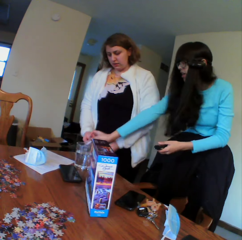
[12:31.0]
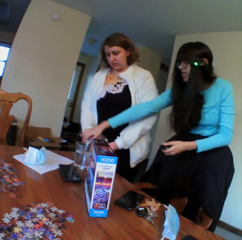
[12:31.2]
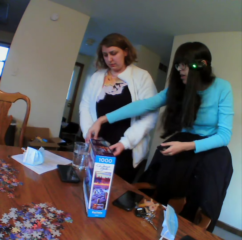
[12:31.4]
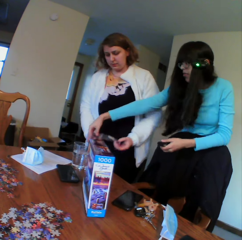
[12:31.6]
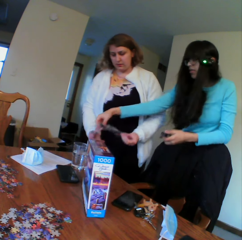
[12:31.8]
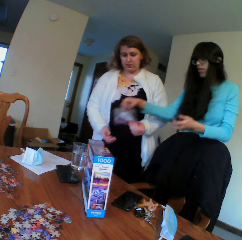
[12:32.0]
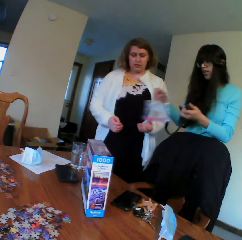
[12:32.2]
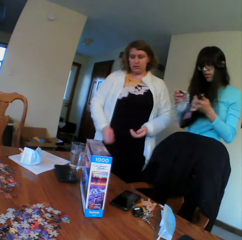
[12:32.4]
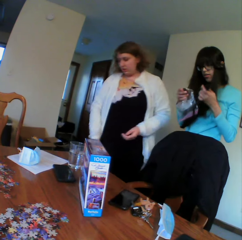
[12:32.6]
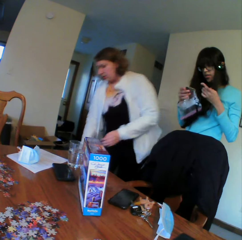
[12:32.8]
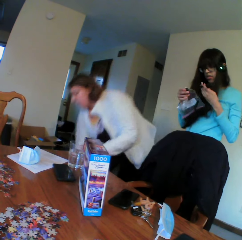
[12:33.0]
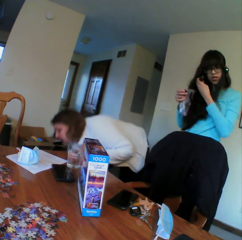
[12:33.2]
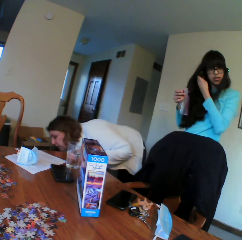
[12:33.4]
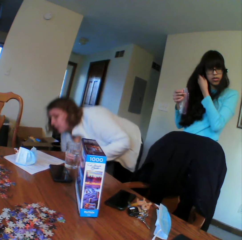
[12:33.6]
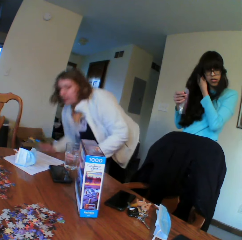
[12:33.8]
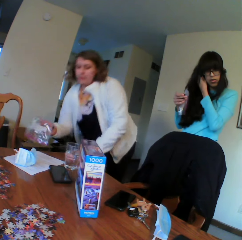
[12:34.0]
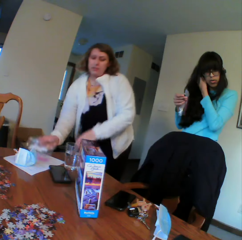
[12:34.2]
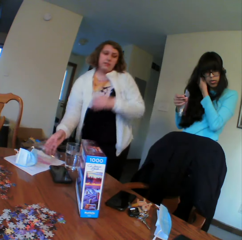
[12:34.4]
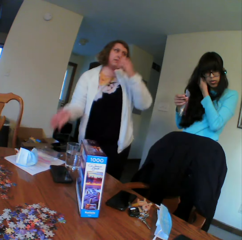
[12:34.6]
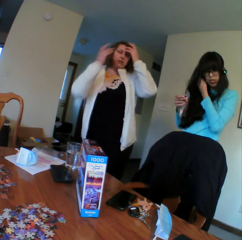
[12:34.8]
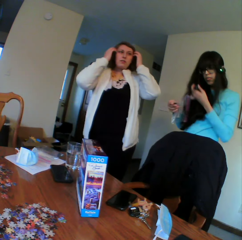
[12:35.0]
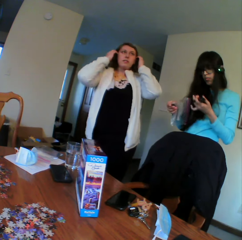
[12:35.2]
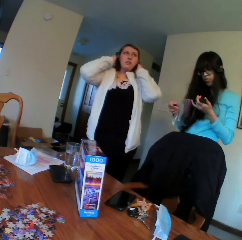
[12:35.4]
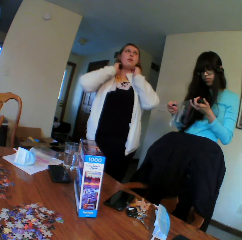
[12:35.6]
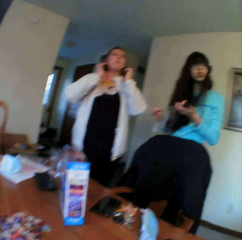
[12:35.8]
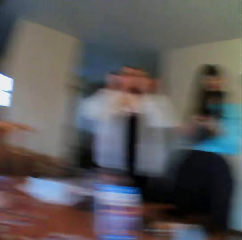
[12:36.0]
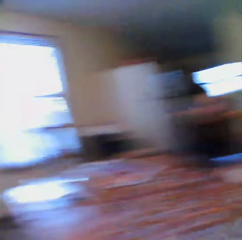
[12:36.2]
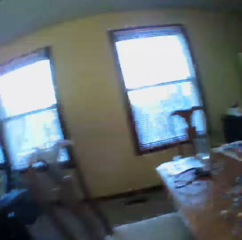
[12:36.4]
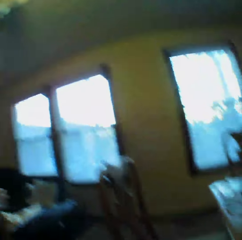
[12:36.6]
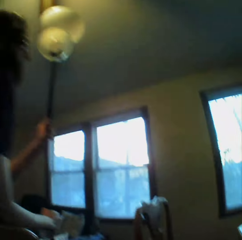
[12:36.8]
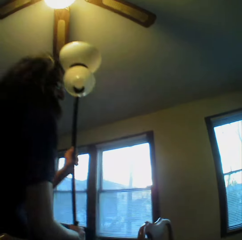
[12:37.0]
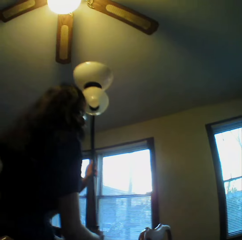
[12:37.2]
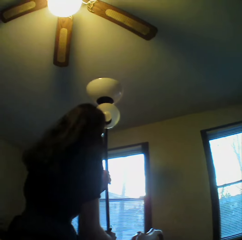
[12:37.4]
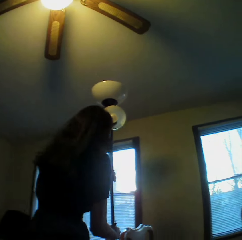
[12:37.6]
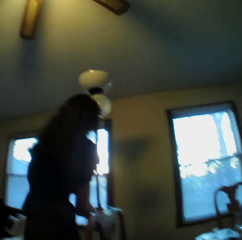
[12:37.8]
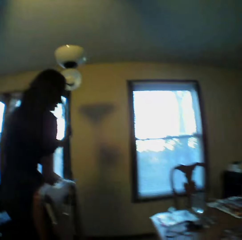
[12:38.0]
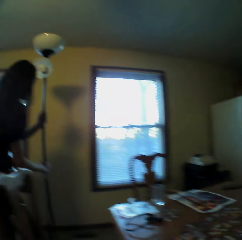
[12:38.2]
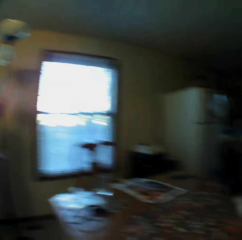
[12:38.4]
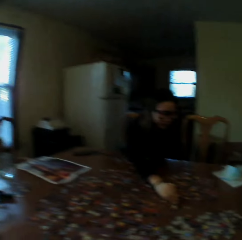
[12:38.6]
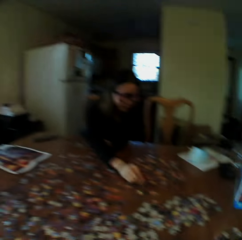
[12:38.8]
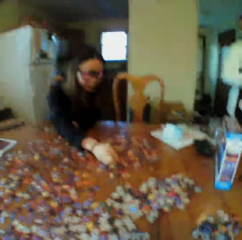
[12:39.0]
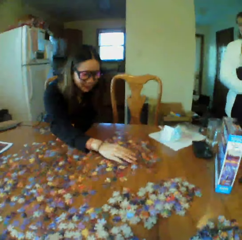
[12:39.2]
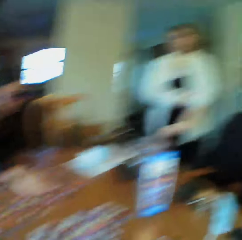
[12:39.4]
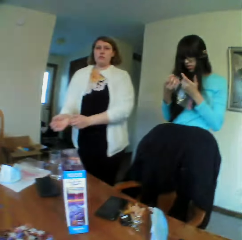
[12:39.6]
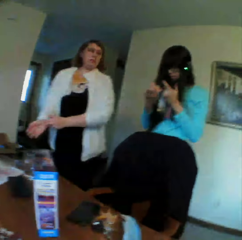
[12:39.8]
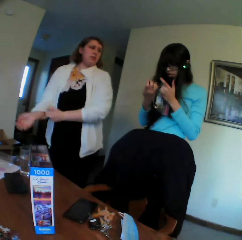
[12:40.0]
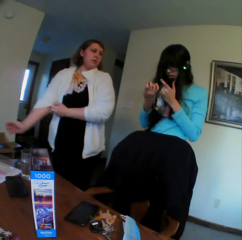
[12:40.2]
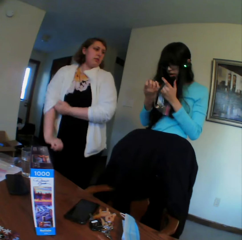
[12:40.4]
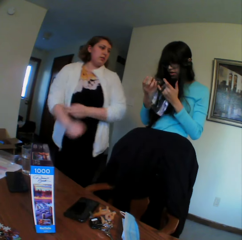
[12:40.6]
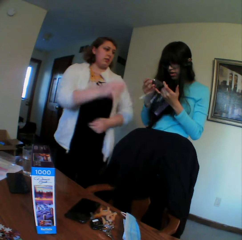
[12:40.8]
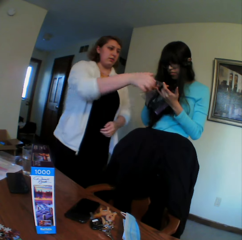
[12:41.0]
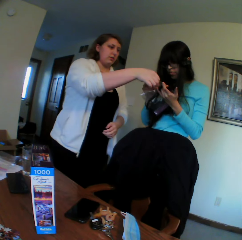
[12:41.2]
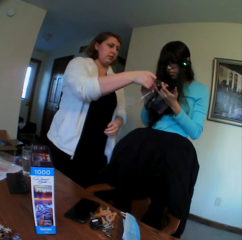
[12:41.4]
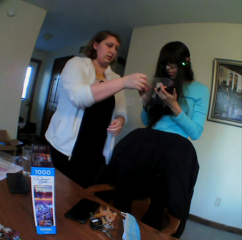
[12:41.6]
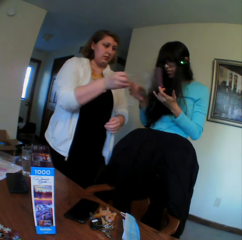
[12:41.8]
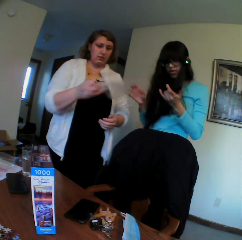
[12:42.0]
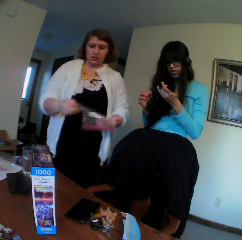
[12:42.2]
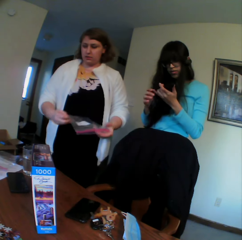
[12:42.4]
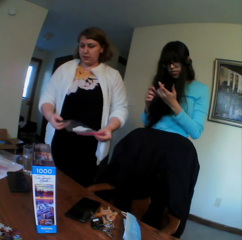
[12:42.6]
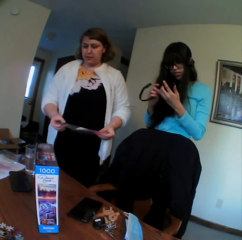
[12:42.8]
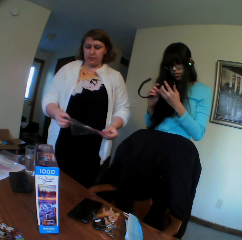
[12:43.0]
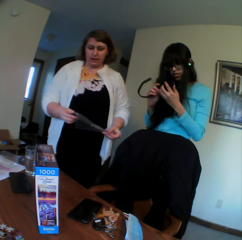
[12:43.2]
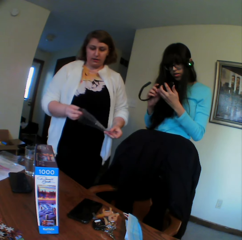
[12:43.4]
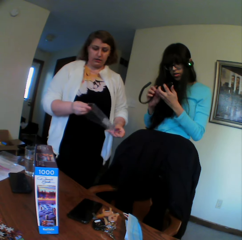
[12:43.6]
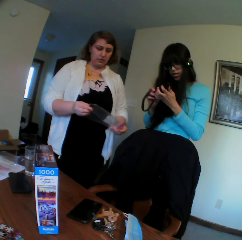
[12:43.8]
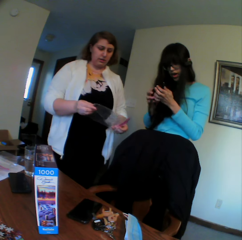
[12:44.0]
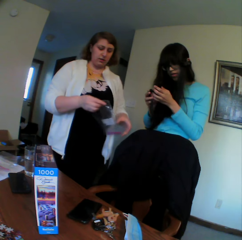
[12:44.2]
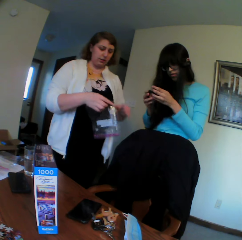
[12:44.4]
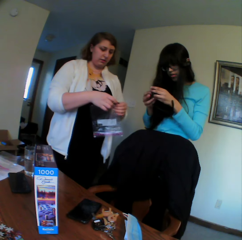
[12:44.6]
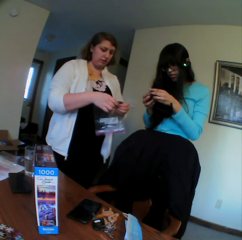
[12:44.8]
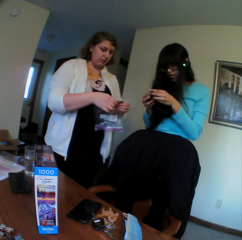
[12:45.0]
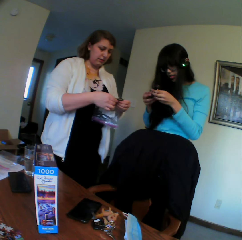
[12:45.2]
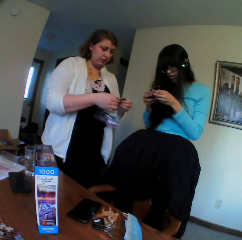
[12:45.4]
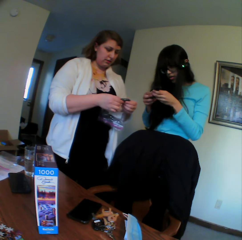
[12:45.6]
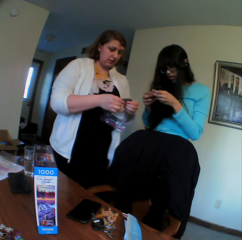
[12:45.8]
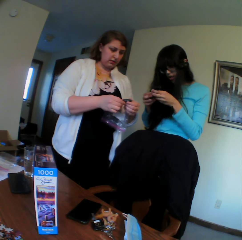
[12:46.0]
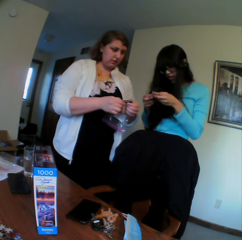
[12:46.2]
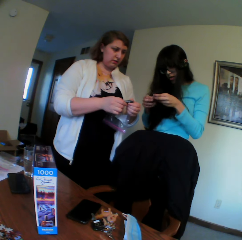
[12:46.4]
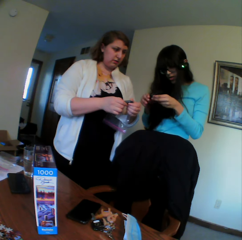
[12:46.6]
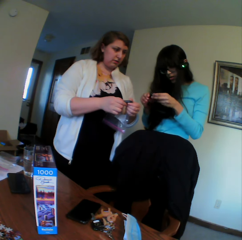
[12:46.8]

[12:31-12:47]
A woman picks up the paper. The camera wearer looks around.

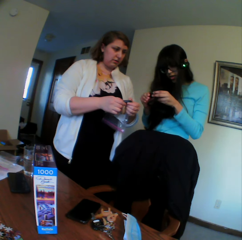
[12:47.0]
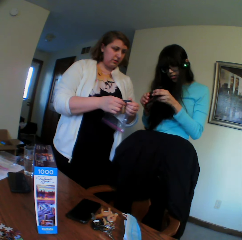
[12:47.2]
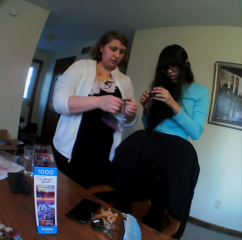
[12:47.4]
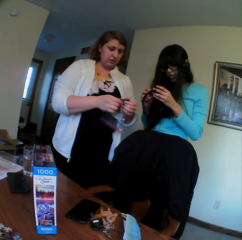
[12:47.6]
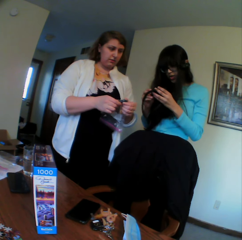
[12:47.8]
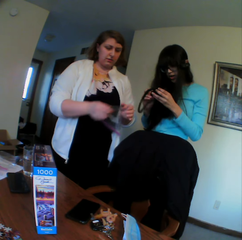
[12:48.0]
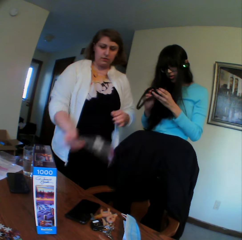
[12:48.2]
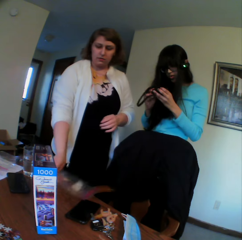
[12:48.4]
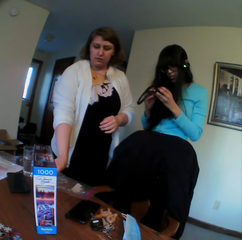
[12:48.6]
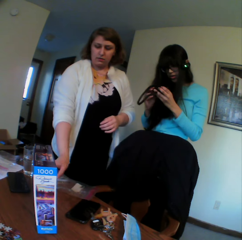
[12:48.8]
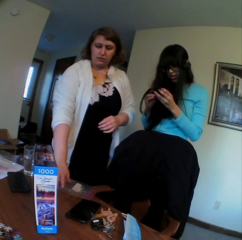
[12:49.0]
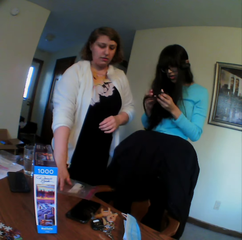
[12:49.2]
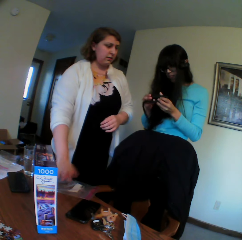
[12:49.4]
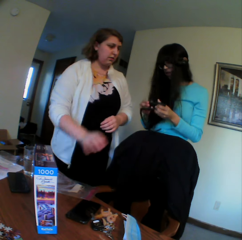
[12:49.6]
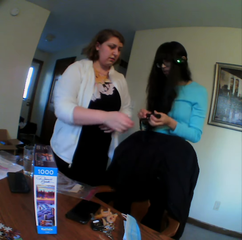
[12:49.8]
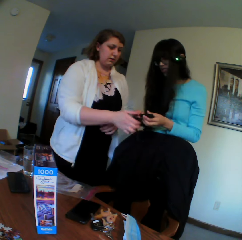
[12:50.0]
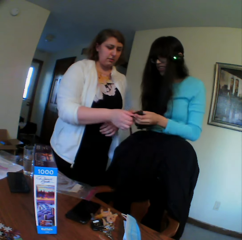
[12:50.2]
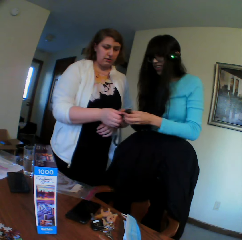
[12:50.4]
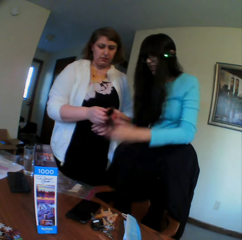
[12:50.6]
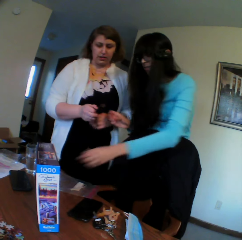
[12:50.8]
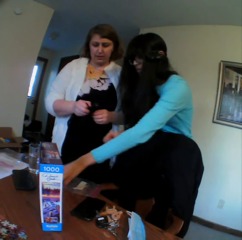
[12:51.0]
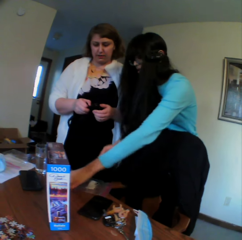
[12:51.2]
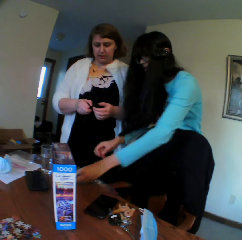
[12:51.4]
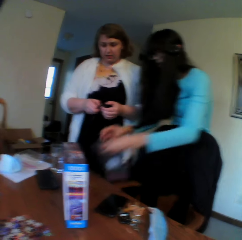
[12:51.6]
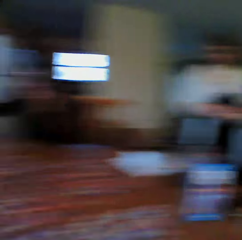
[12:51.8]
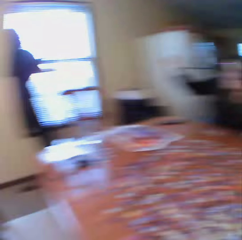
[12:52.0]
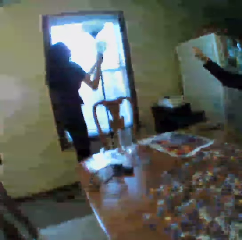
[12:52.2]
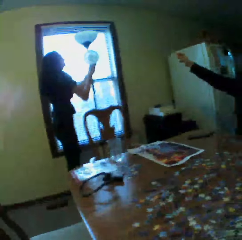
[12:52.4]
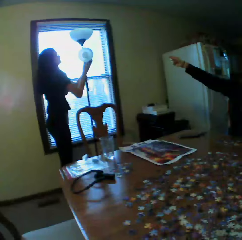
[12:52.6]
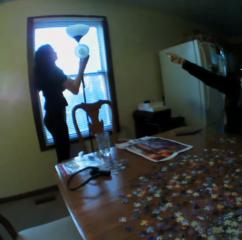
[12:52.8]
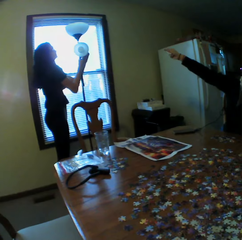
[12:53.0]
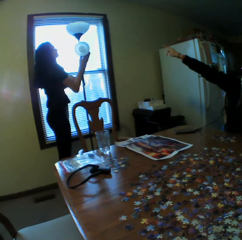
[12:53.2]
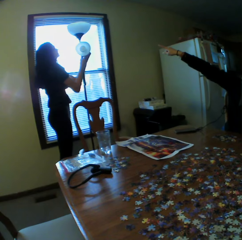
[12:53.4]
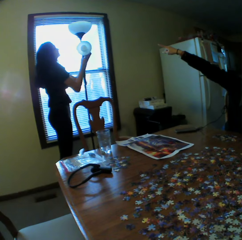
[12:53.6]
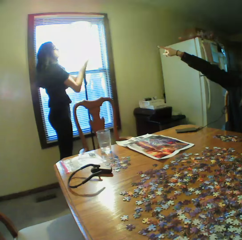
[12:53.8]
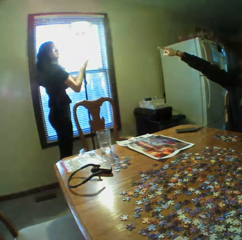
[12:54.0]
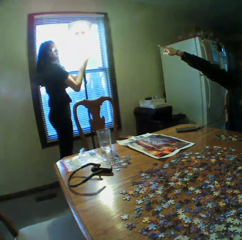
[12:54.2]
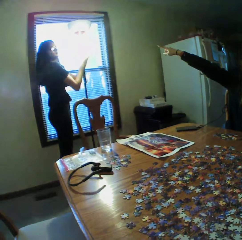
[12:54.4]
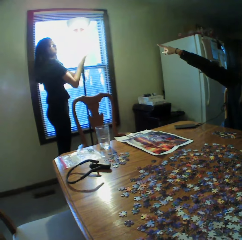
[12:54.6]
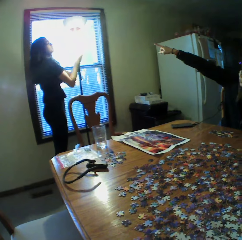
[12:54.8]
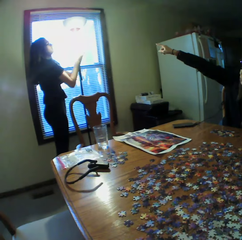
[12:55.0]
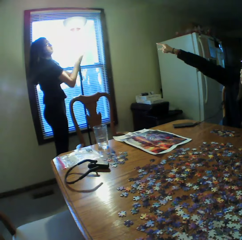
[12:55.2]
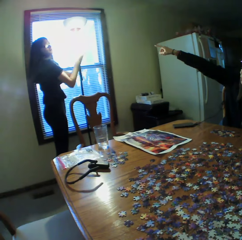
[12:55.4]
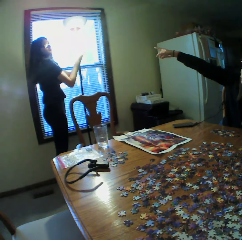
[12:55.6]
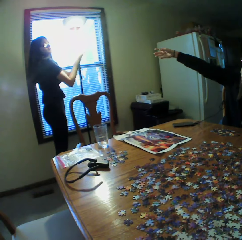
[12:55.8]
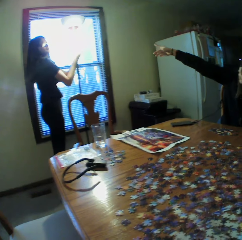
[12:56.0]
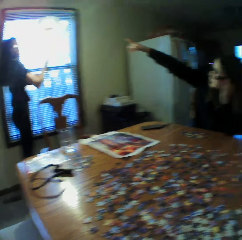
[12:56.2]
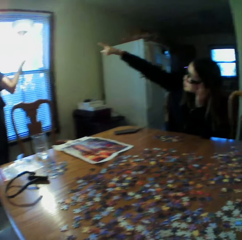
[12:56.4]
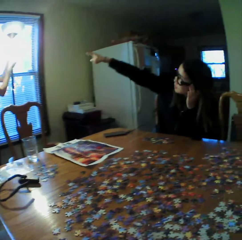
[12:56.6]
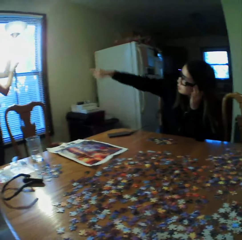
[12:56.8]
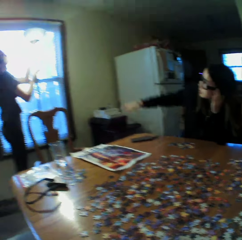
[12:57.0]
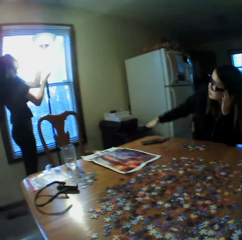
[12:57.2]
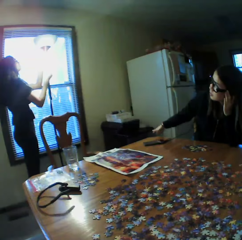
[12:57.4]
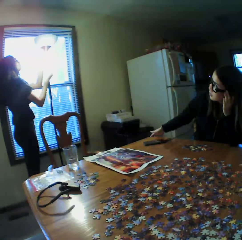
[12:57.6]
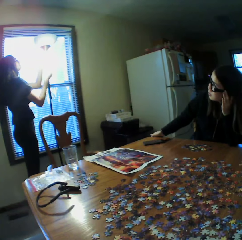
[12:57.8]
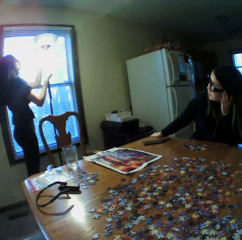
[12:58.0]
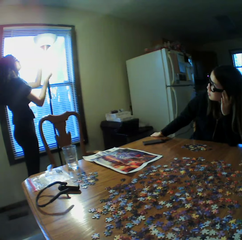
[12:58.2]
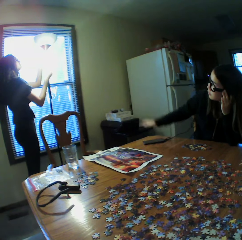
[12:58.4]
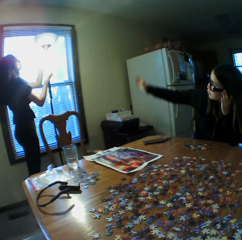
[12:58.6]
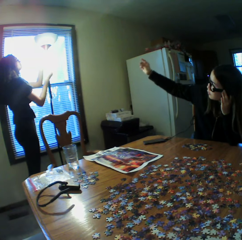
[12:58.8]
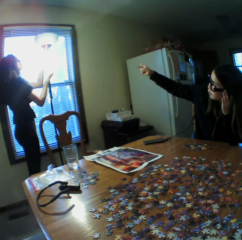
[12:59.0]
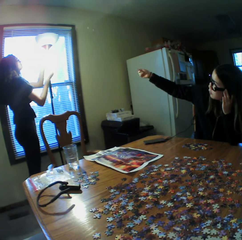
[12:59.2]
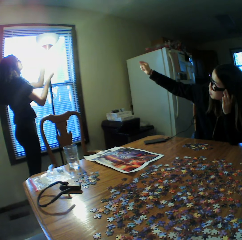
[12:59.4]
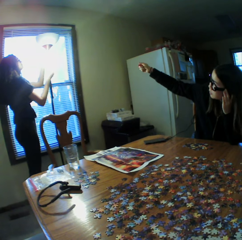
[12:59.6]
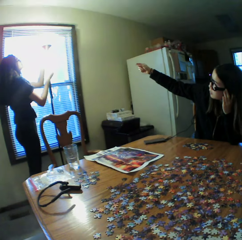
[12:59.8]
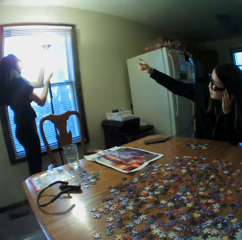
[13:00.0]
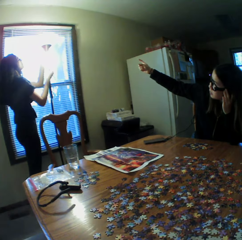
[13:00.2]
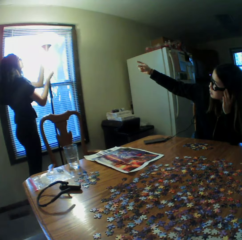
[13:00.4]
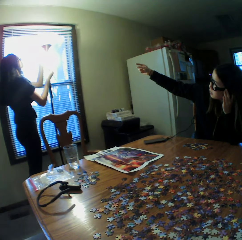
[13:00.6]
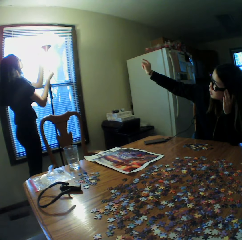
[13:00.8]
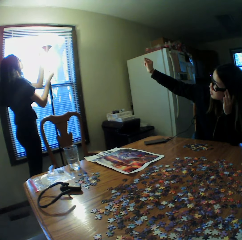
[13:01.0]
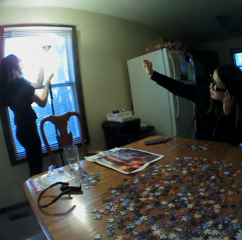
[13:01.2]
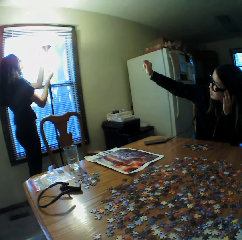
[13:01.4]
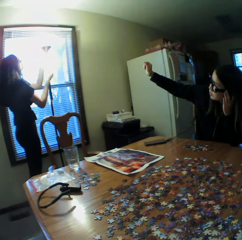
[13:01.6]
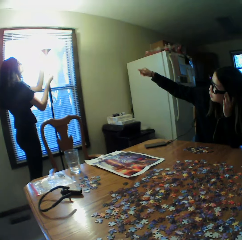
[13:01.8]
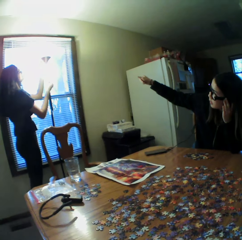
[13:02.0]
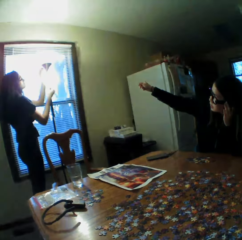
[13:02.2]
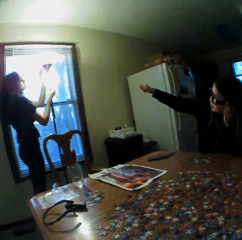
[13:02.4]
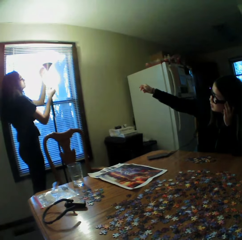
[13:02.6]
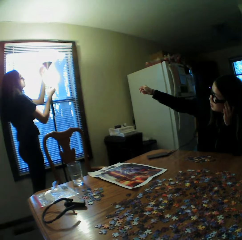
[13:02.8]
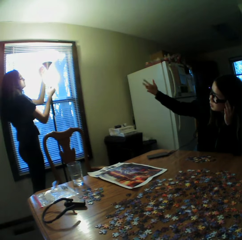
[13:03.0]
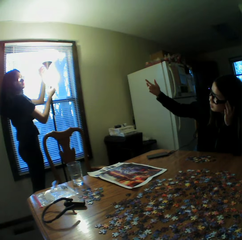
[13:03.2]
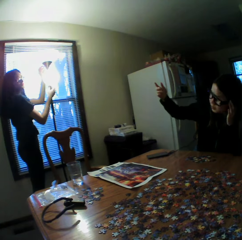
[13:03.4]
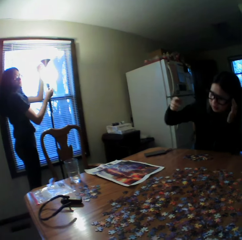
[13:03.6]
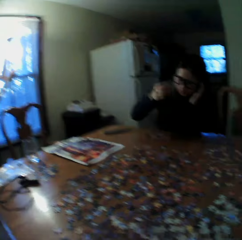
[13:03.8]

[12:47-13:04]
The camera wearer looks around. A woman turns on the light.
